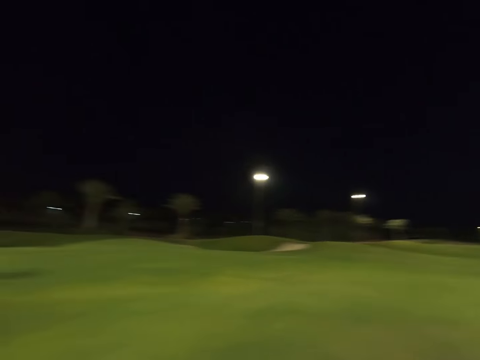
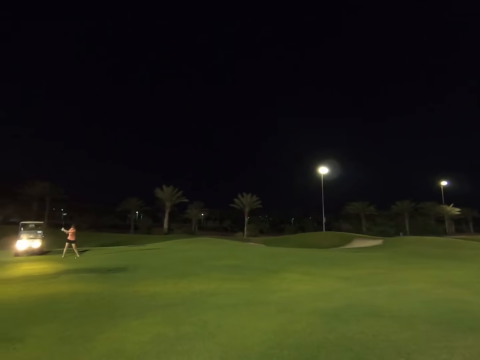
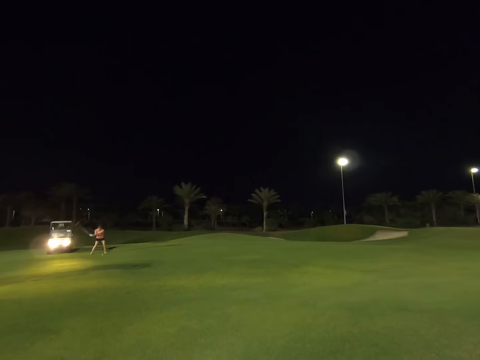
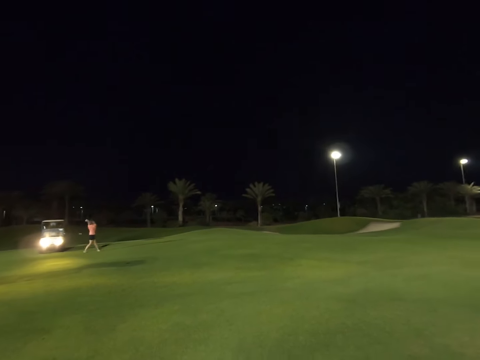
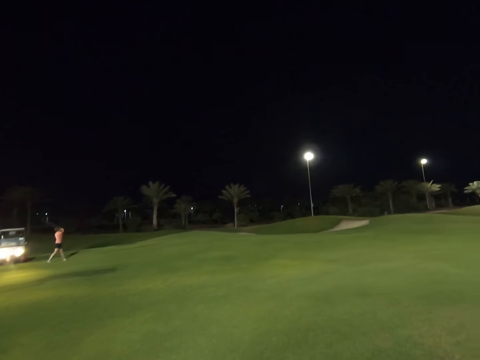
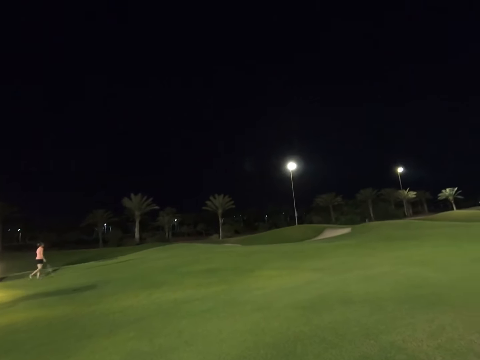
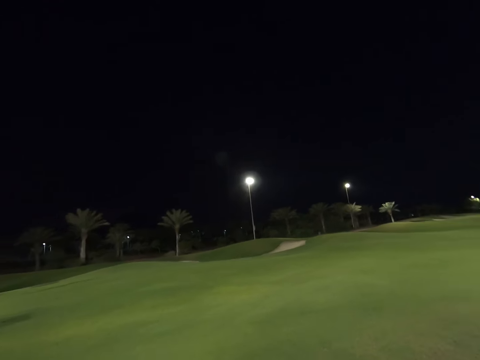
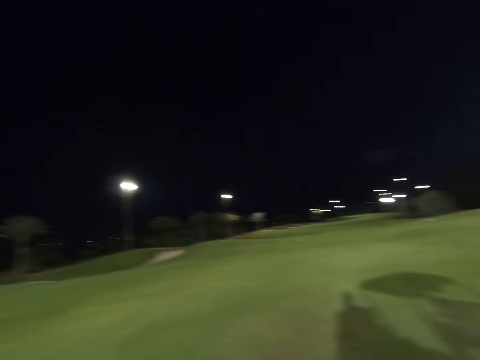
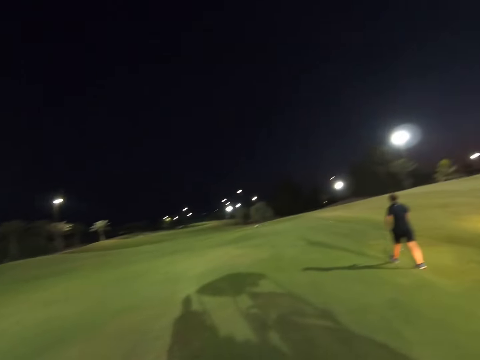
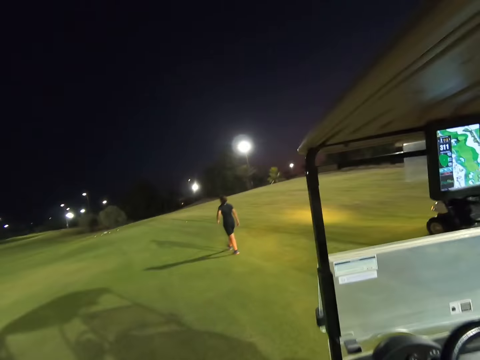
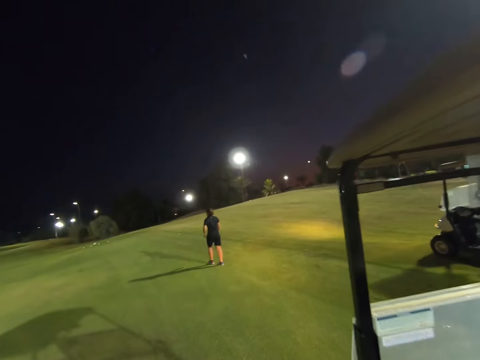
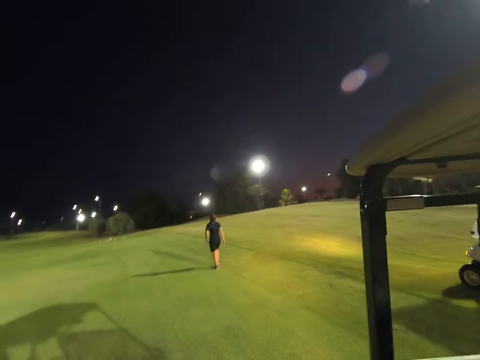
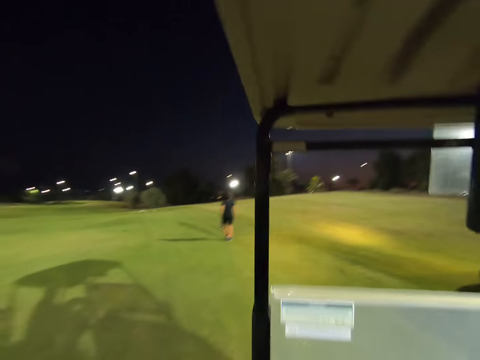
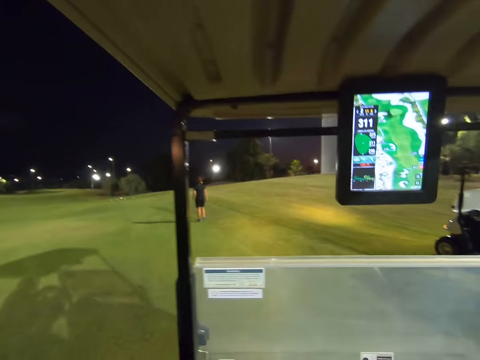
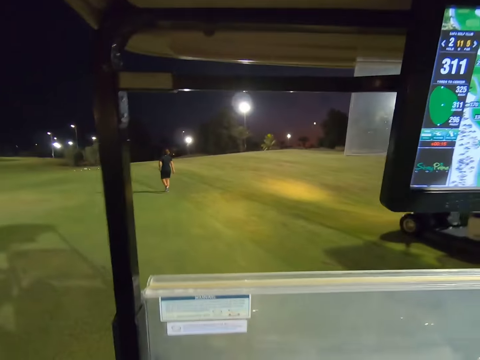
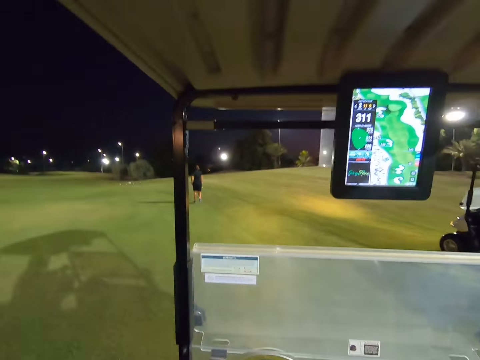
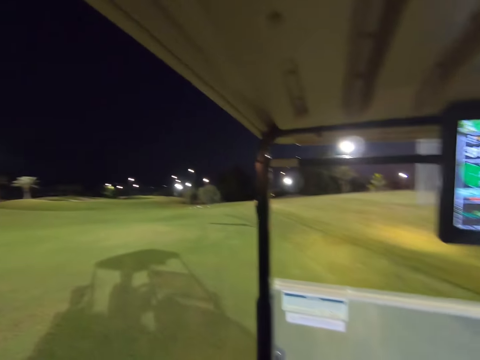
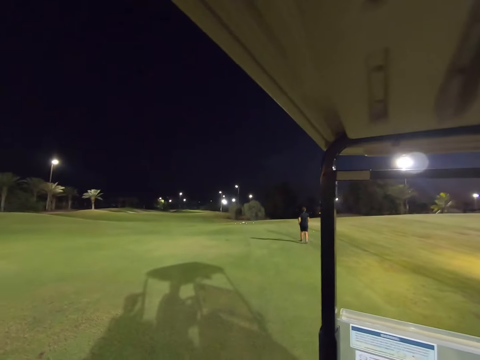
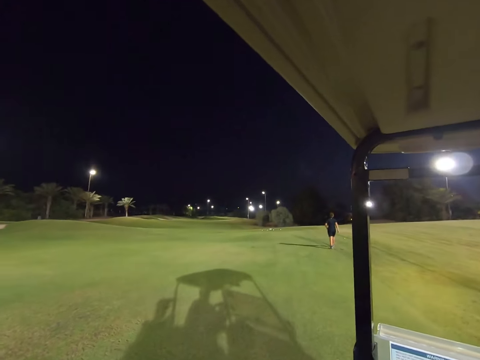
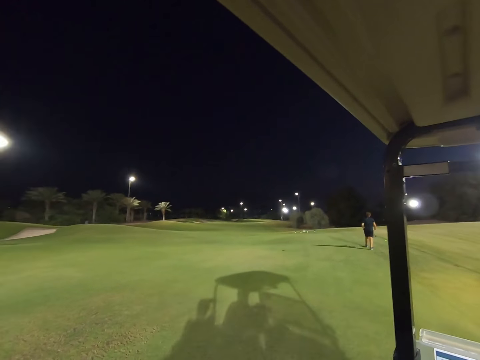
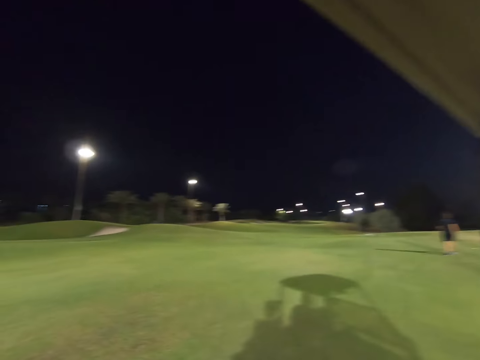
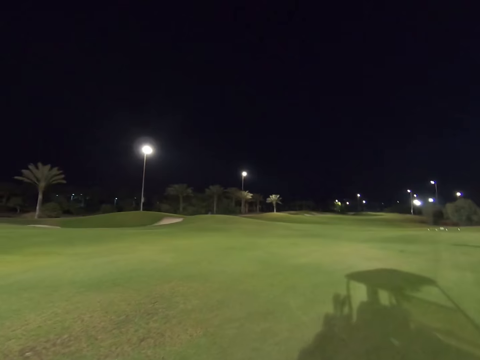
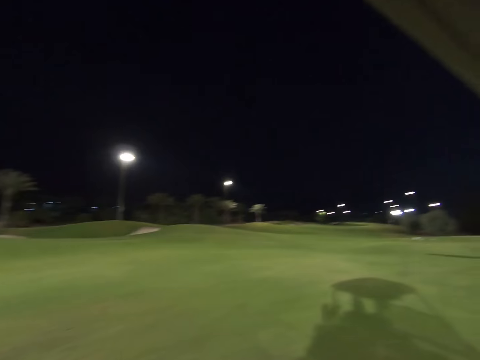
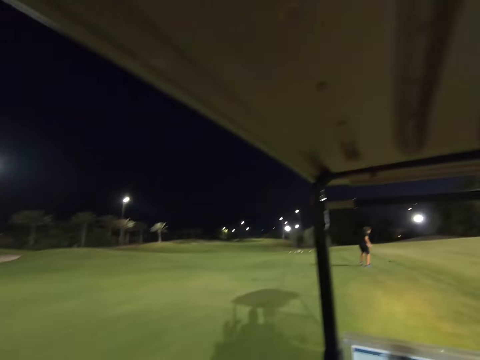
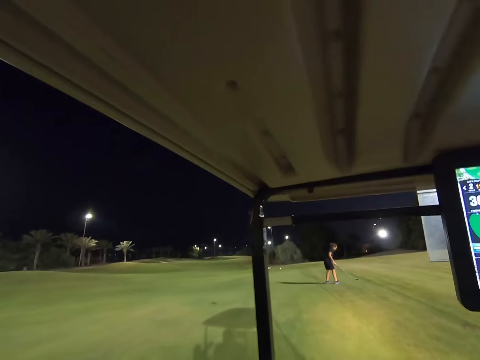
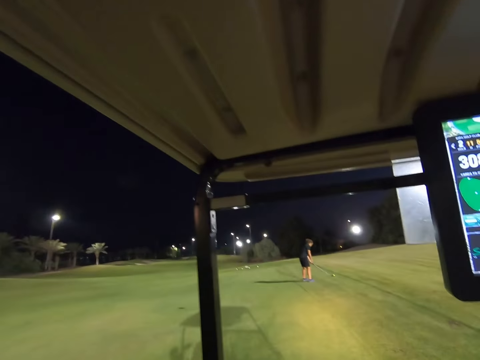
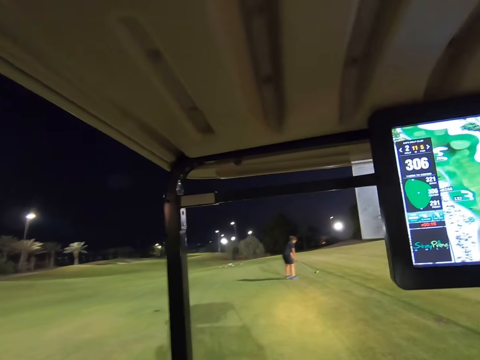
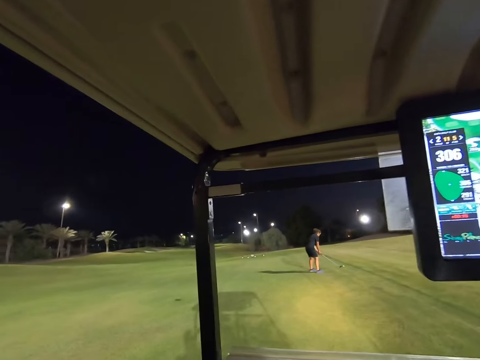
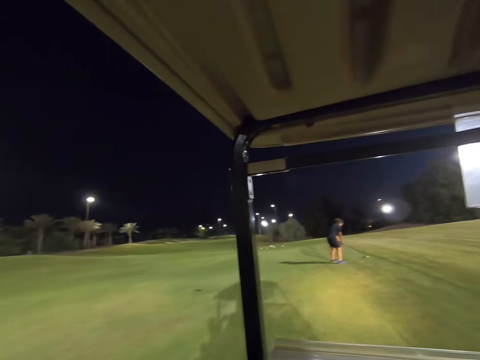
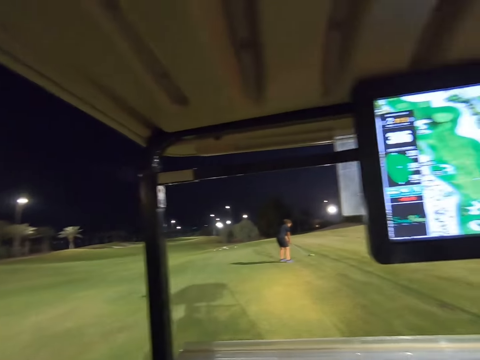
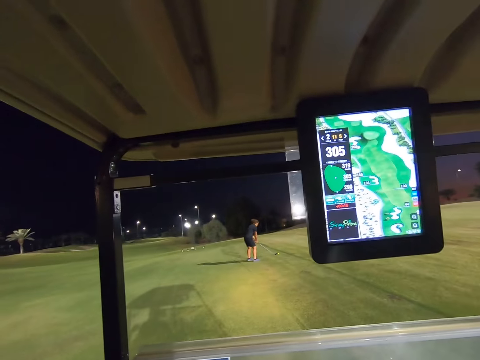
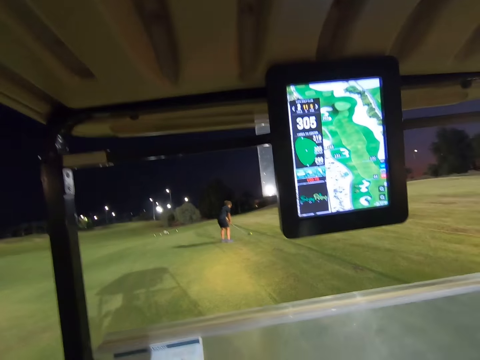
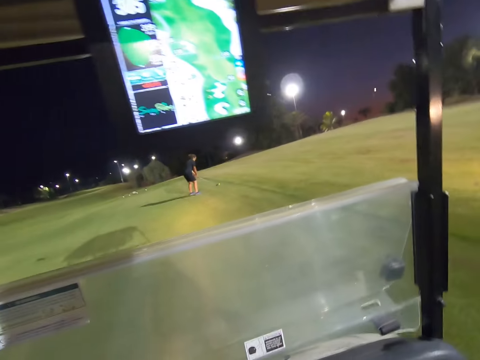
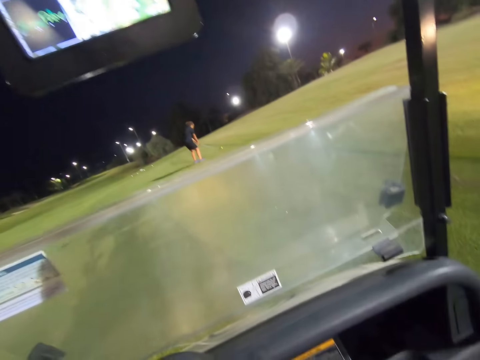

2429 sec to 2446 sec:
A woman hits the ball. A man walks around the field. The man plays the golf.

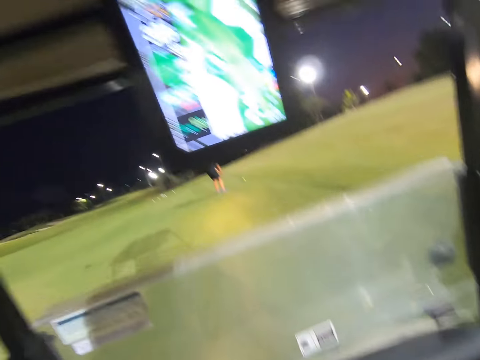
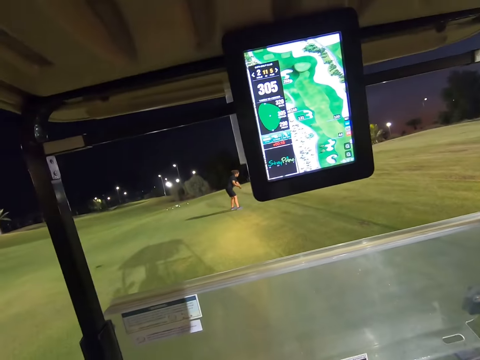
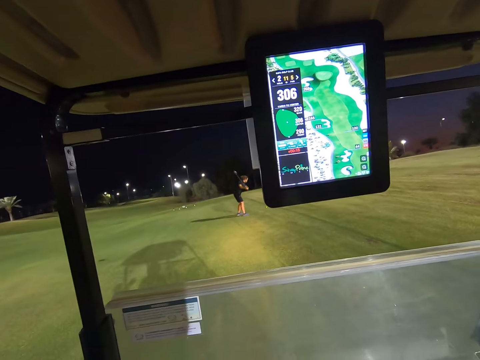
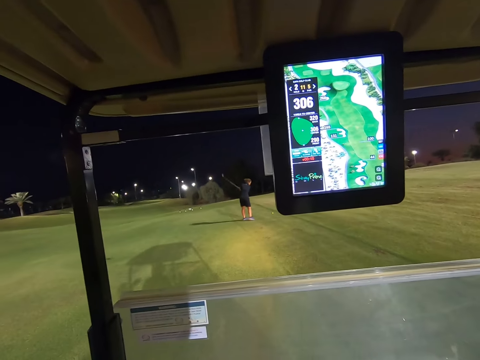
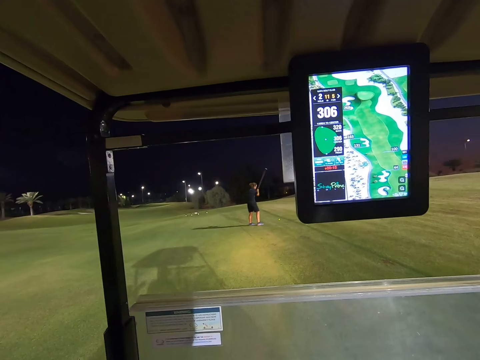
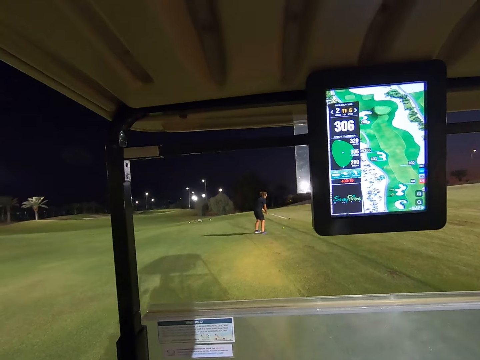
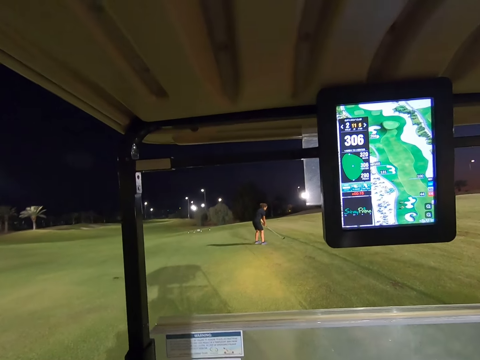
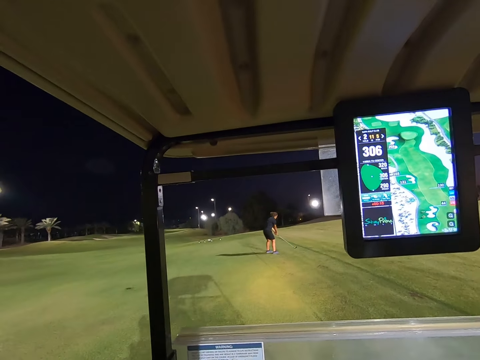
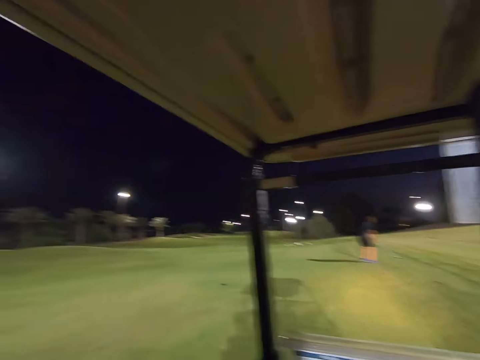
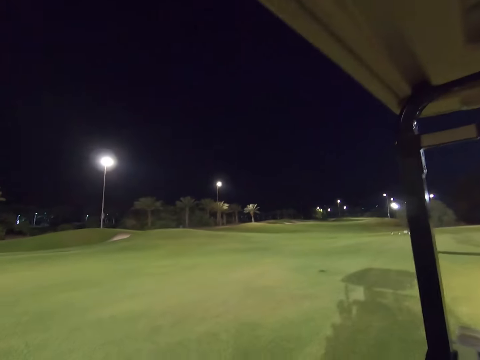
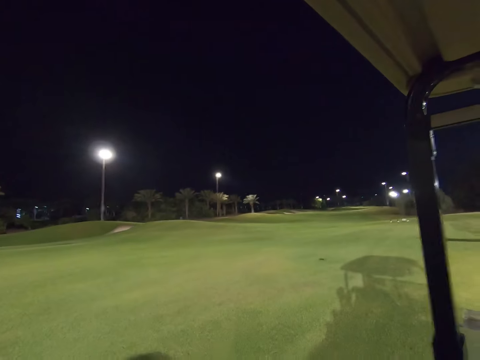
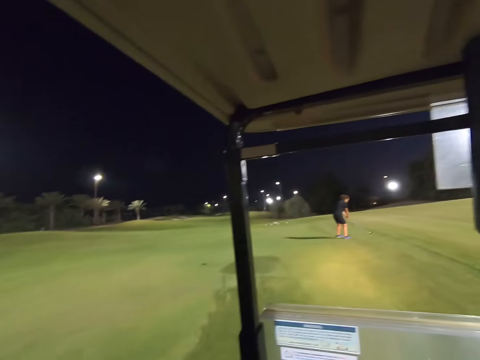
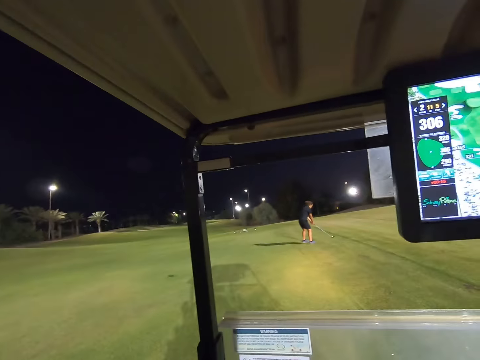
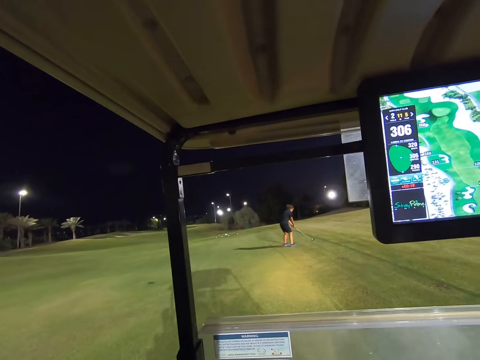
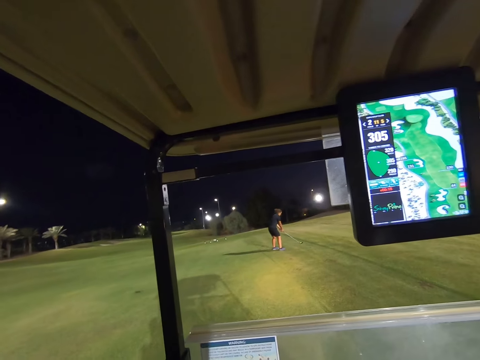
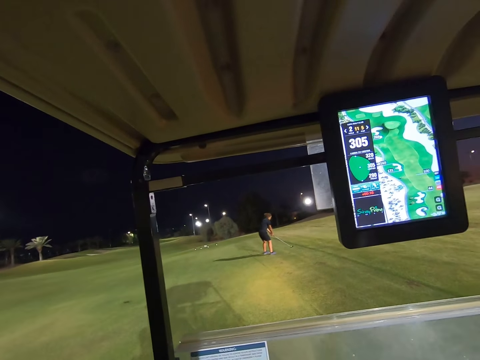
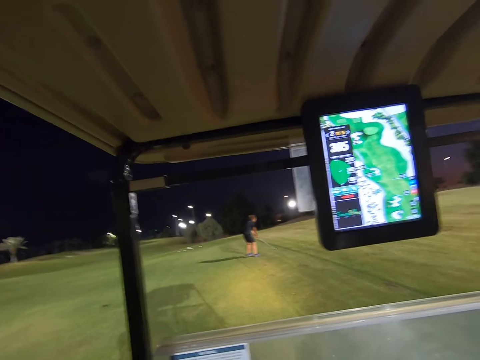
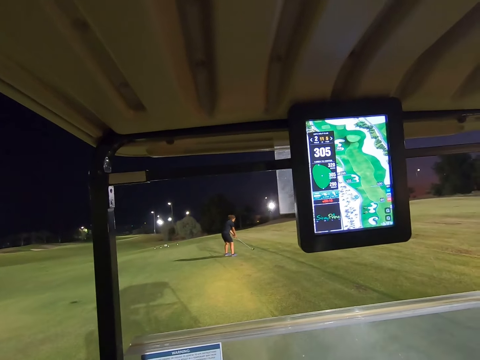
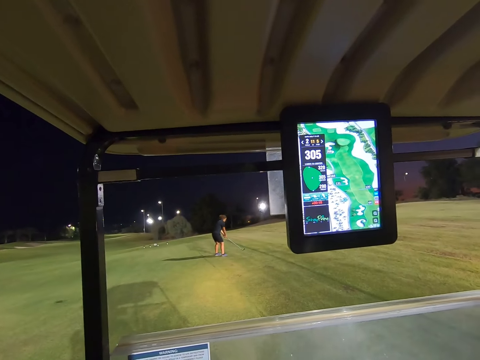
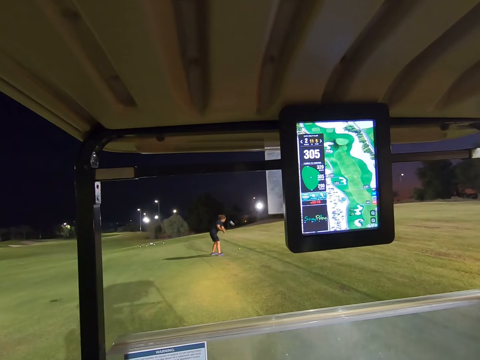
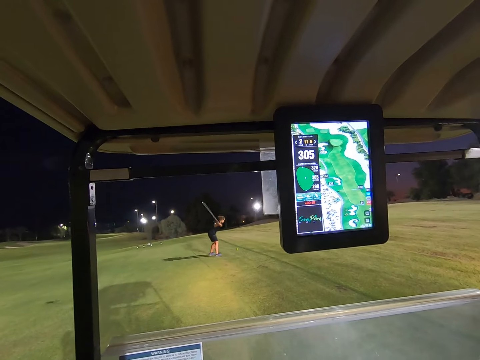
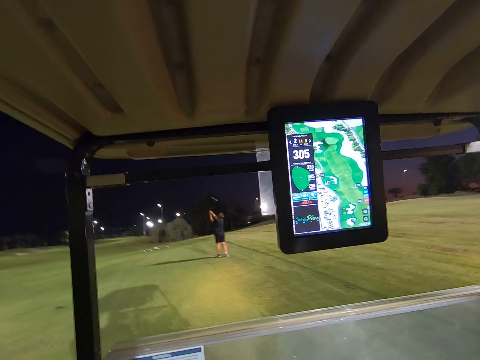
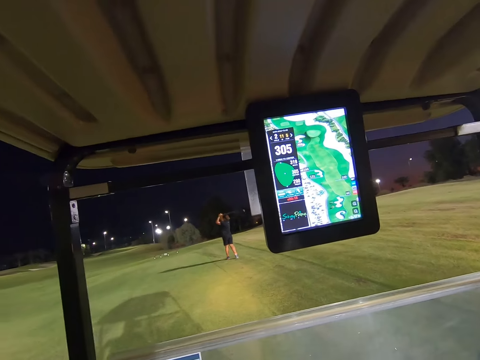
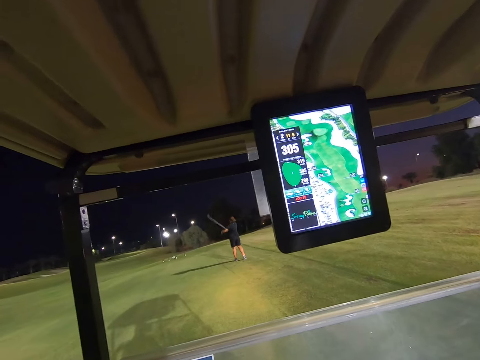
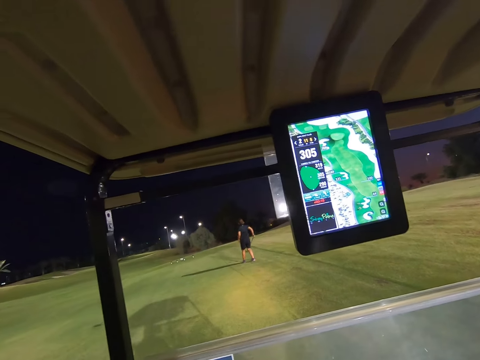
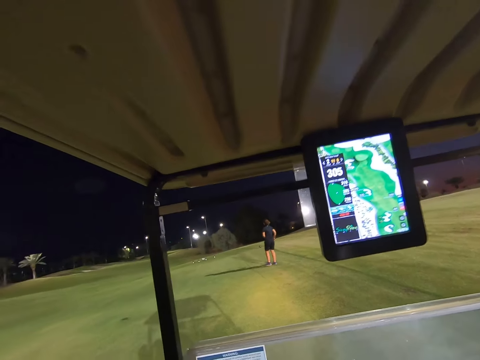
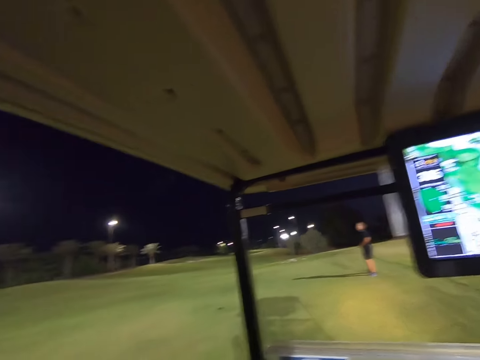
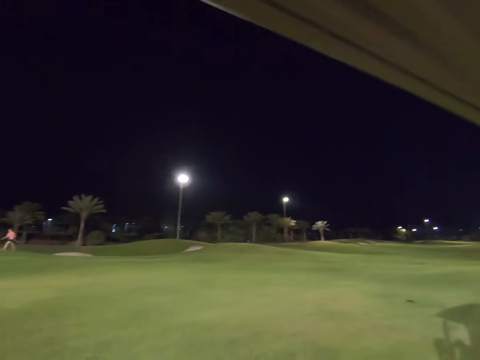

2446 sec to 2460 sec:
A woman rehearses the ball hitting act. The woman holds the stick close to the ball. The woman hits the ball.
